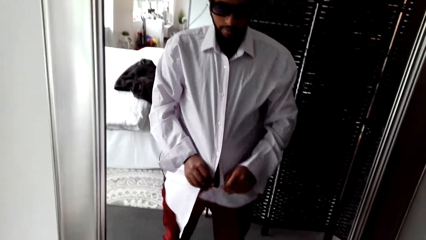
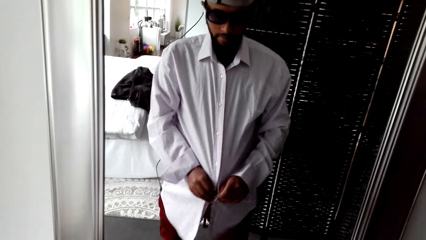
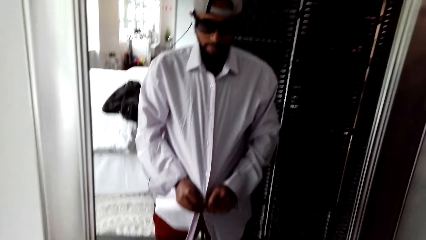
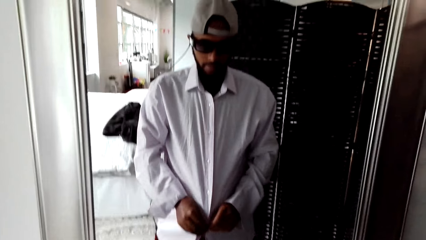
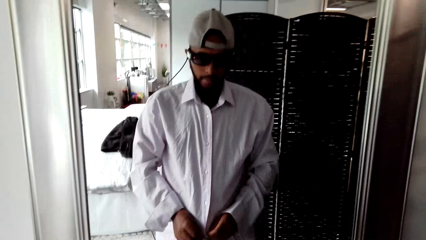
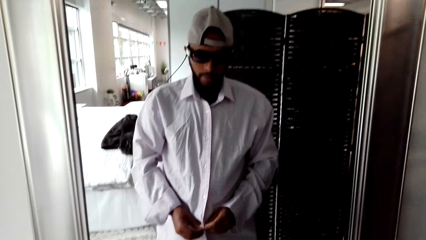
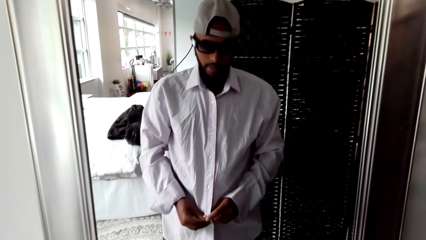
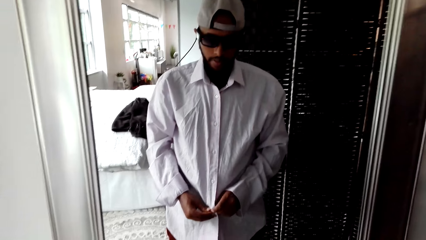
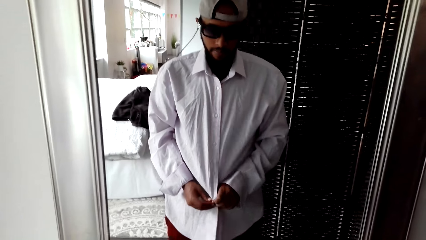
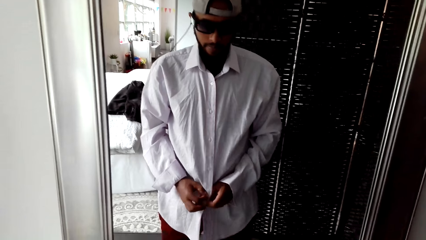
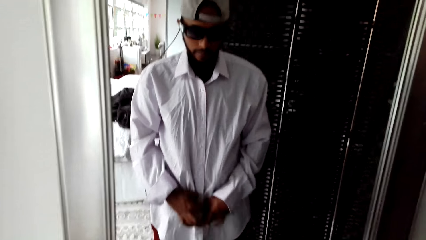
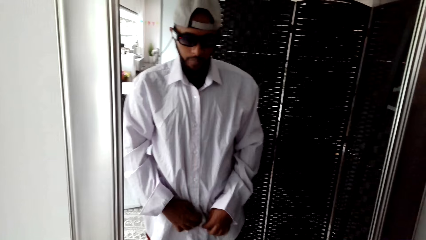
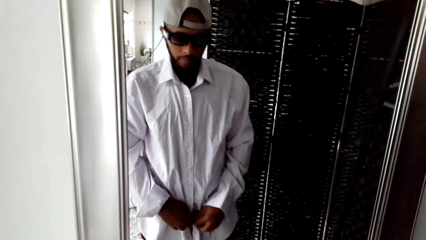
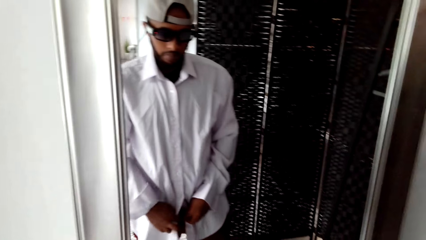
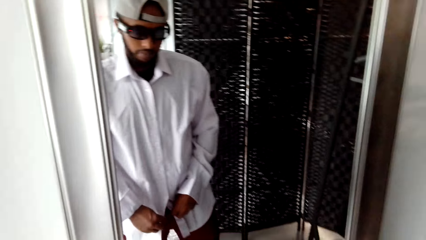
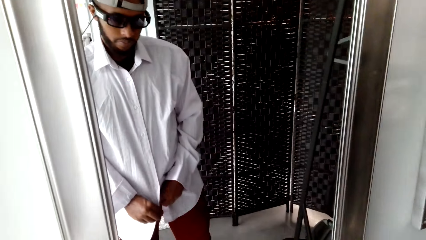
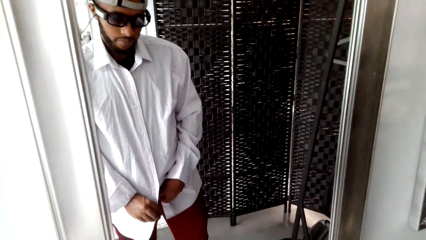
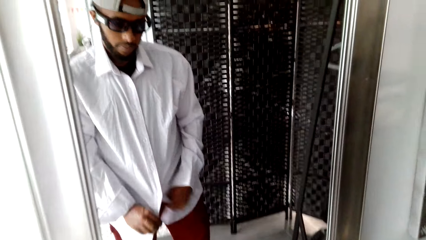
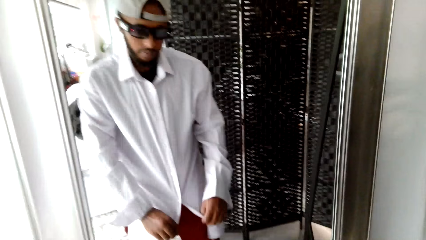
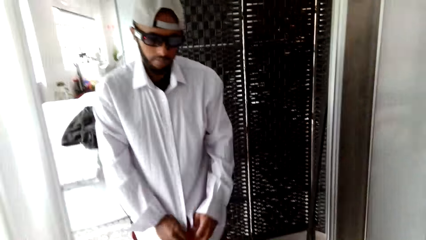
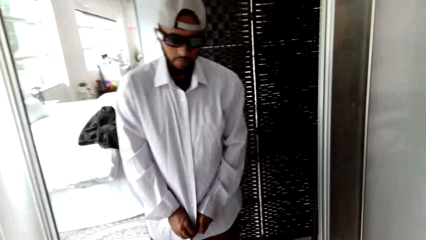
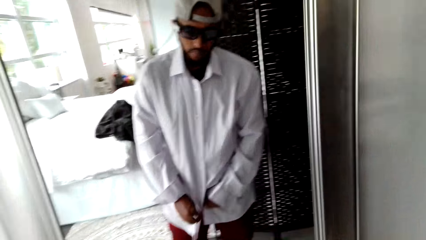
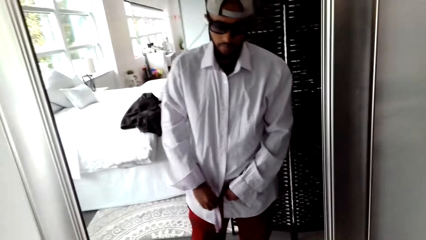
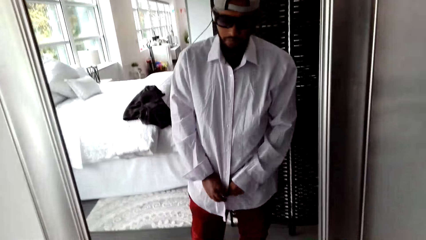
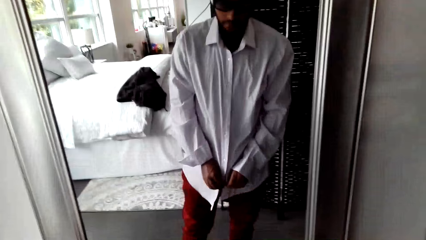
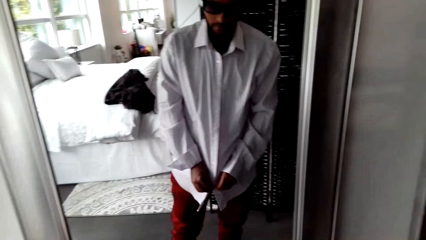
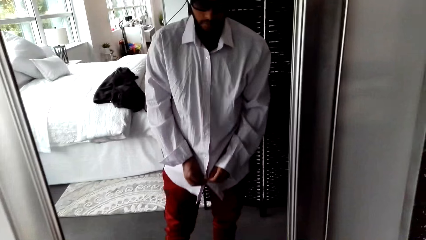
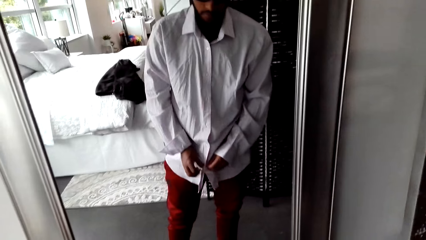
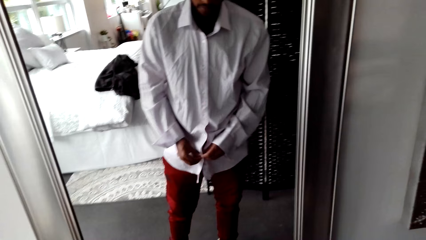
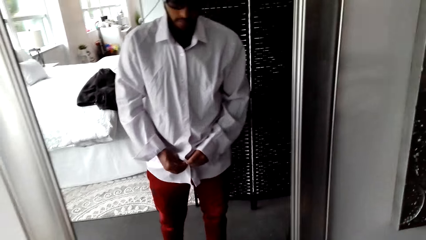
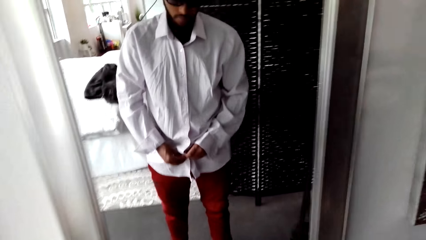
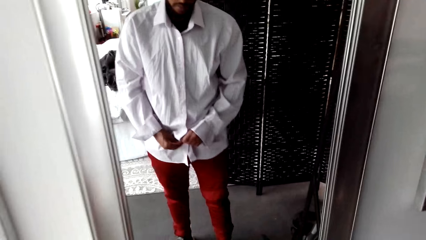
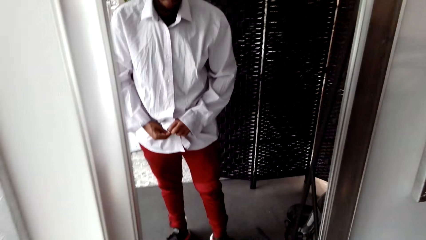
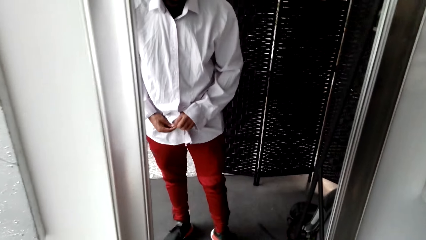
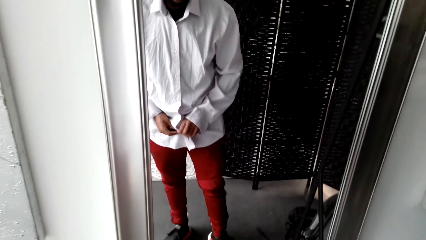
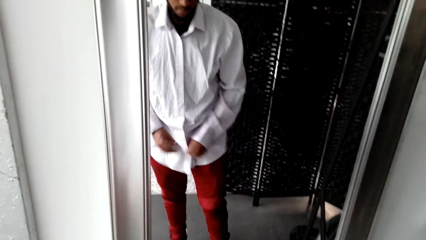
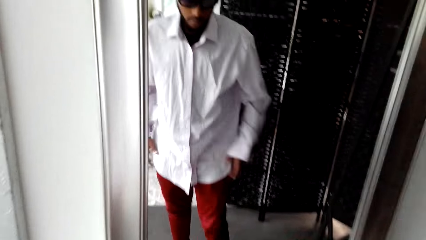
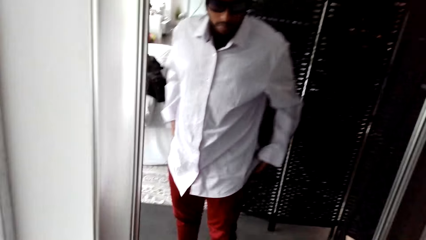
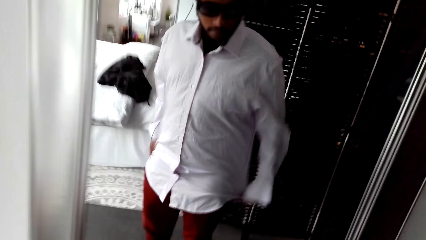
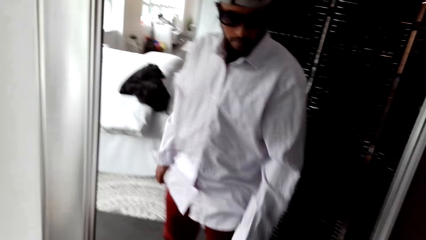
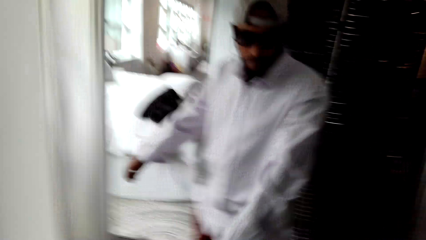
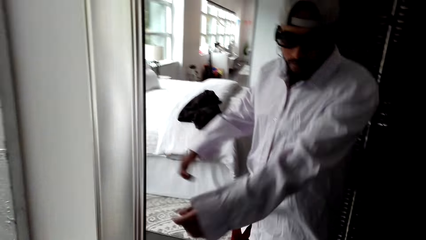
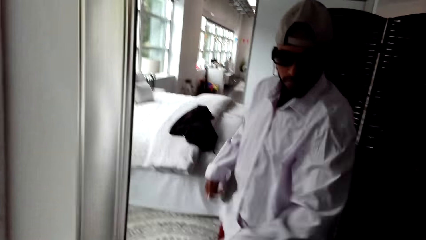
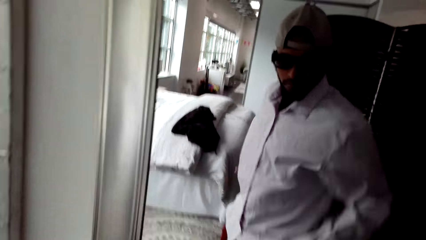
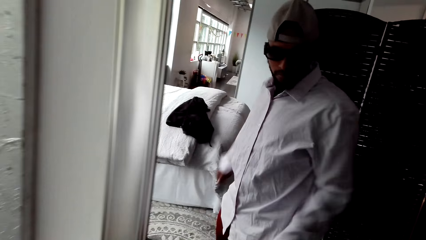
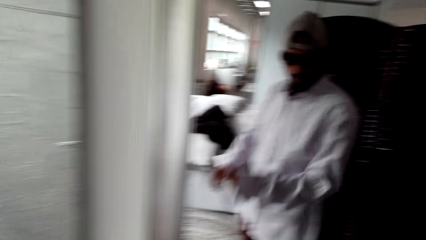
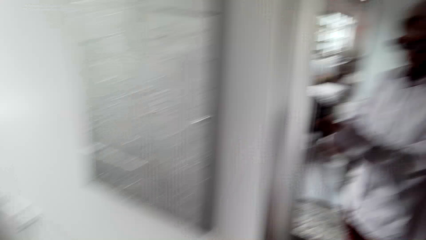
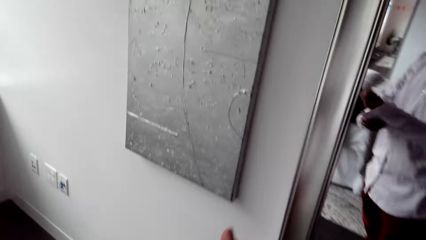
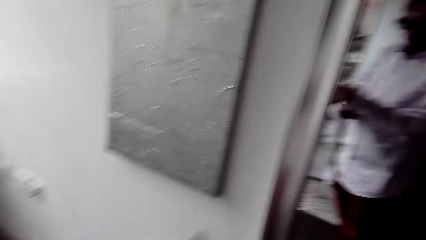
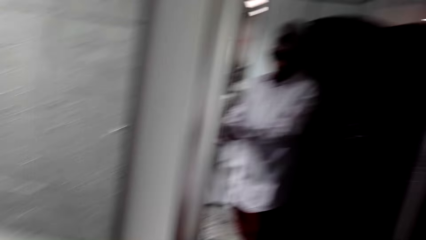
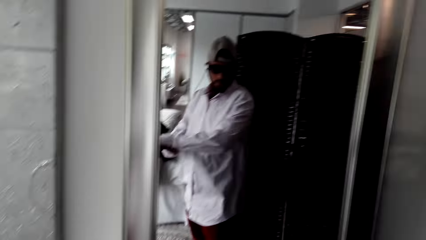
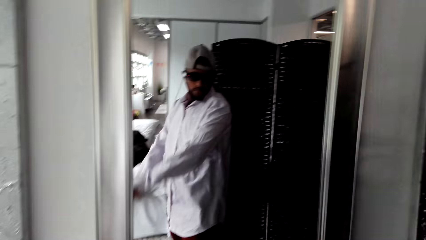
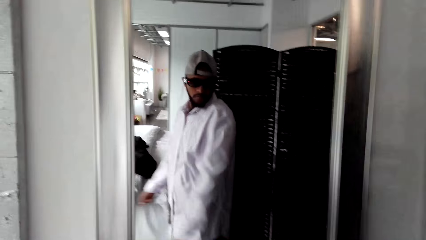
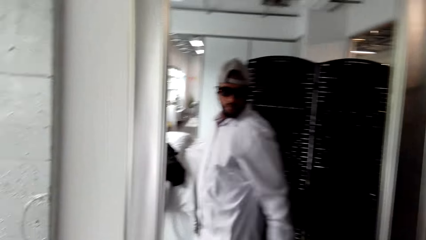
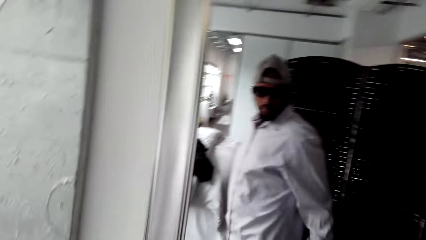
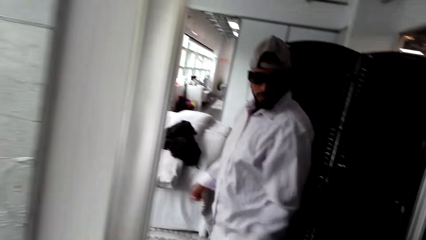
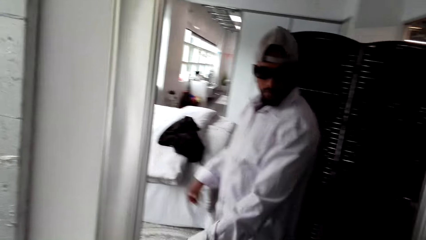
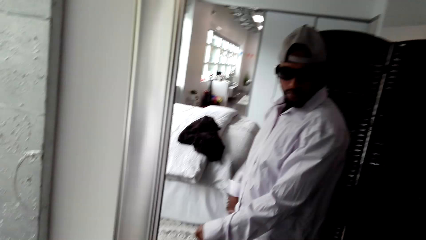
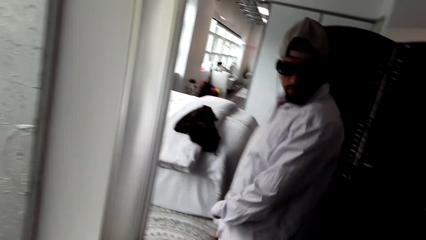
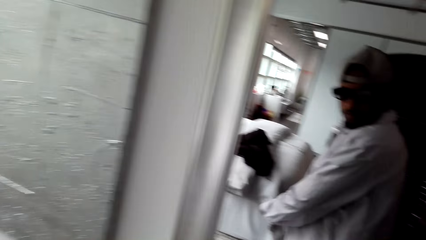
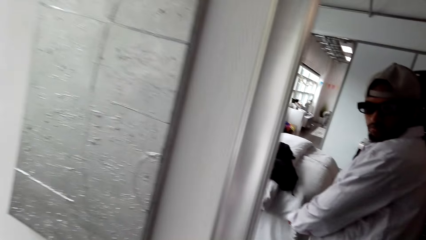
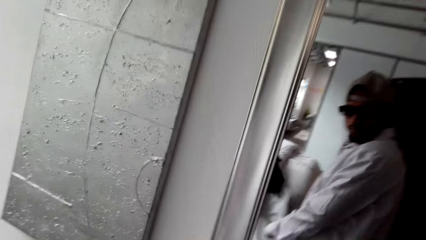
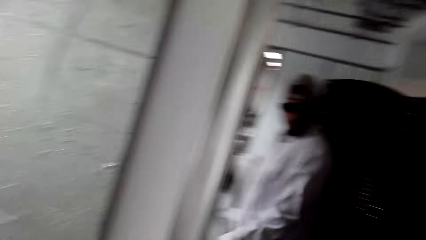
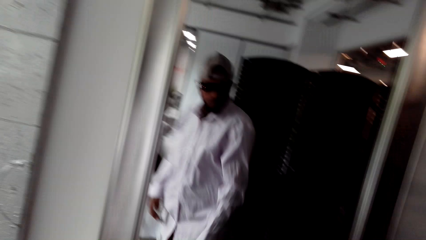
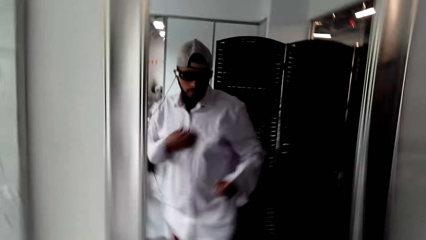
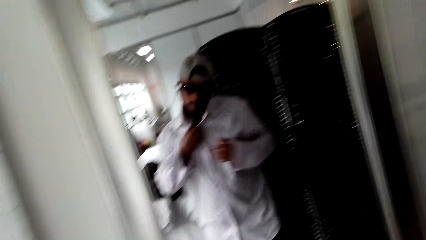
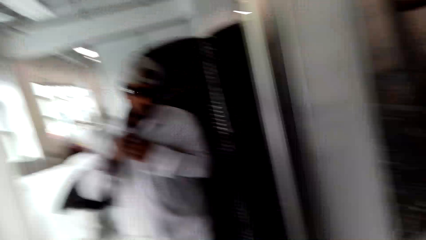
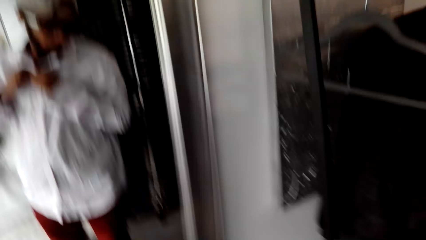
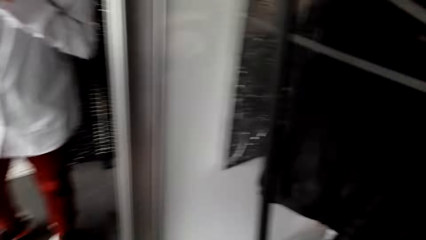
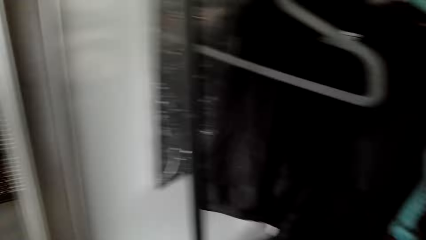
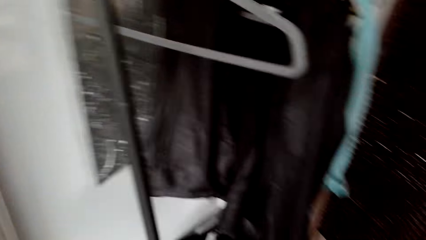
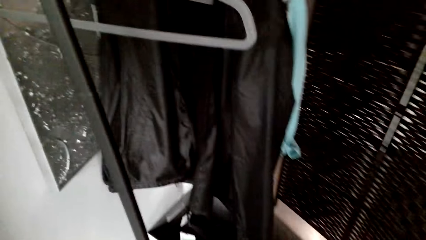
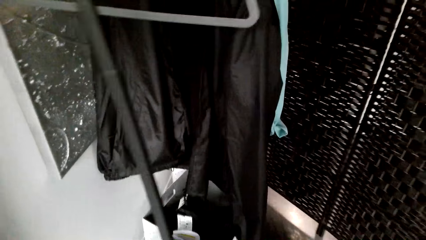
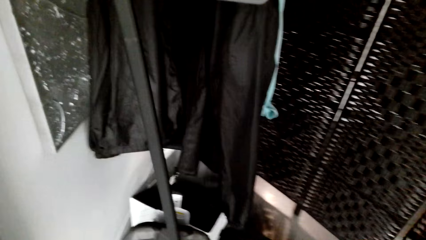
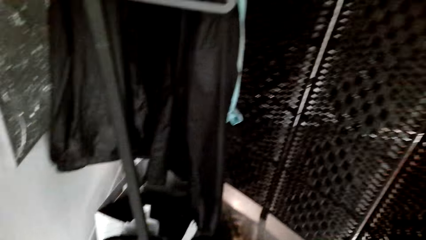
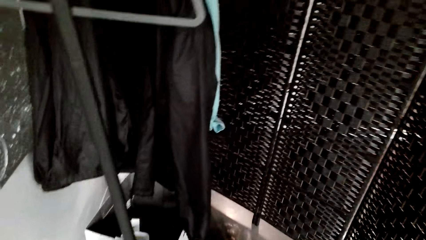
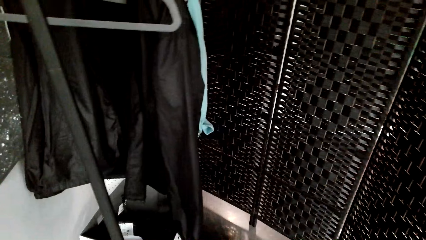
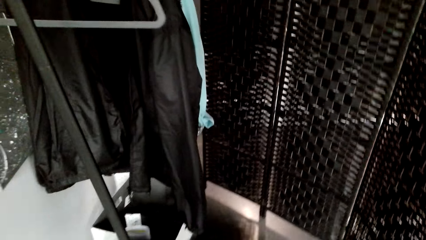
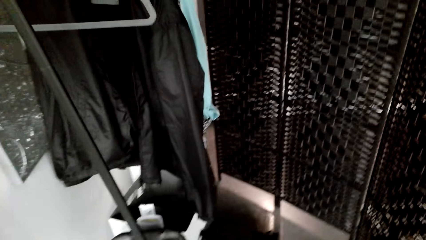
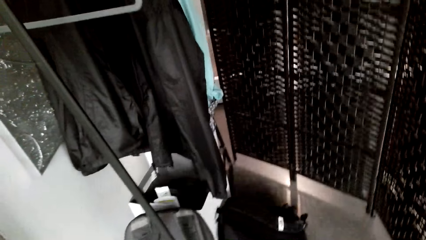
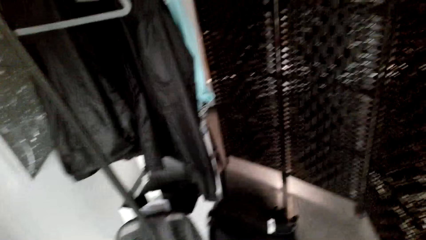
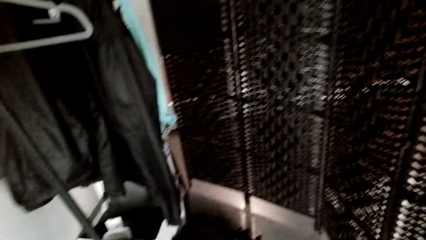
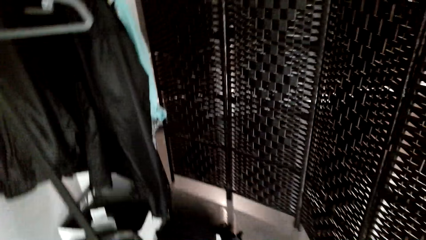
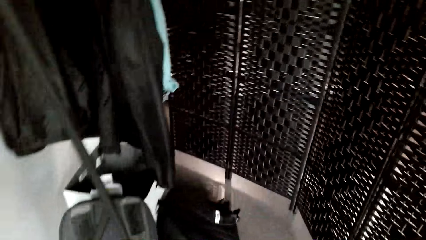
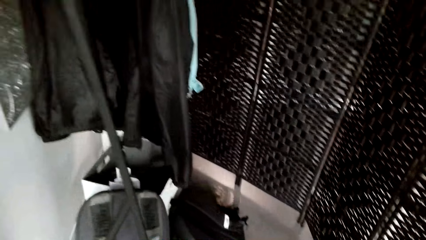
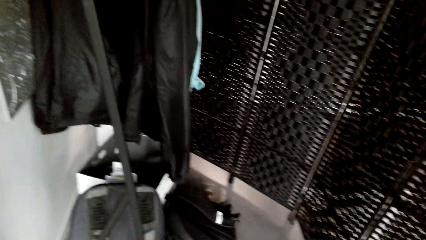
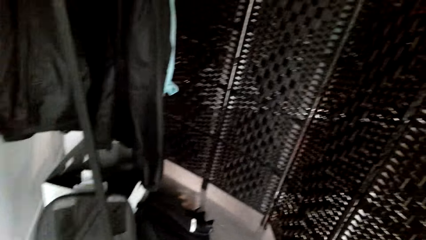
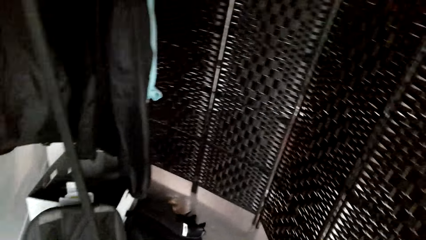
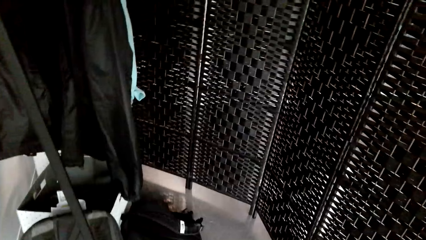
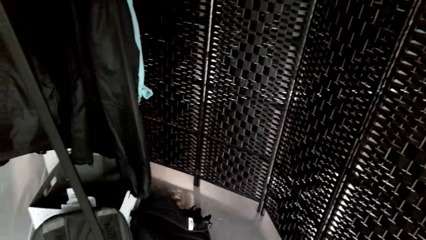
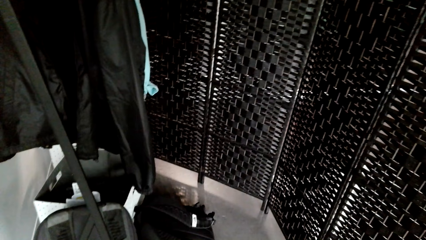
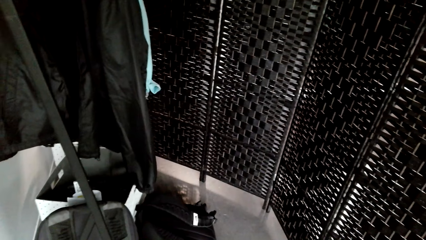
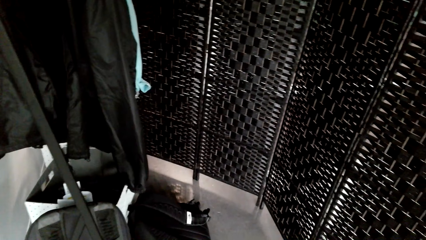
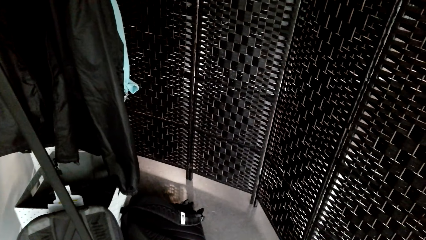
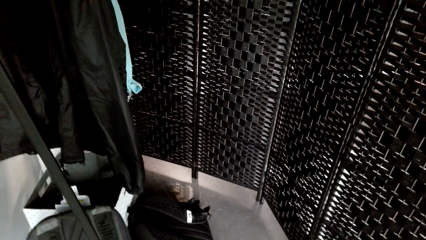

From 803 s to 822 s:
The camera wearer looks in the mirror. They stare at the clothes.
